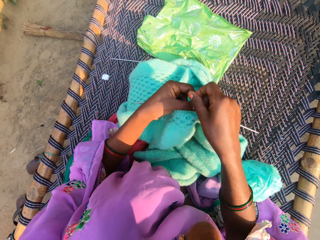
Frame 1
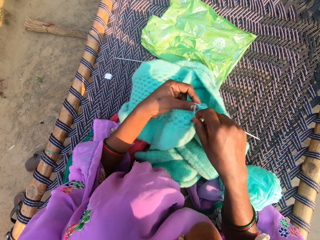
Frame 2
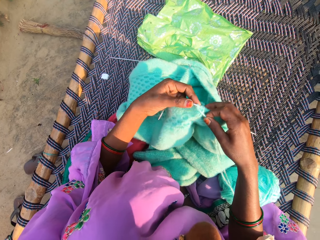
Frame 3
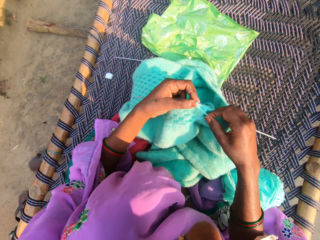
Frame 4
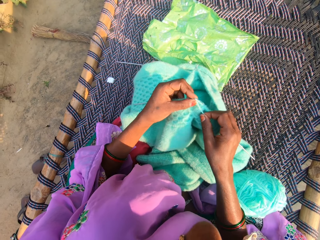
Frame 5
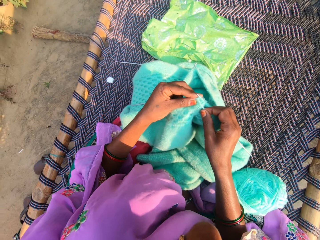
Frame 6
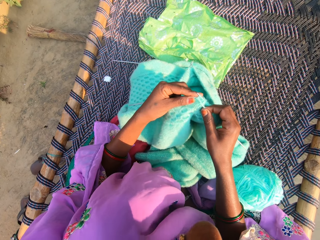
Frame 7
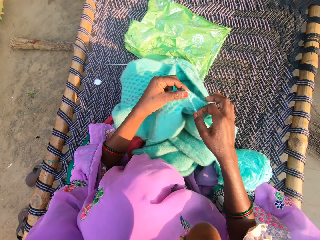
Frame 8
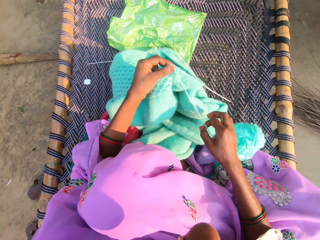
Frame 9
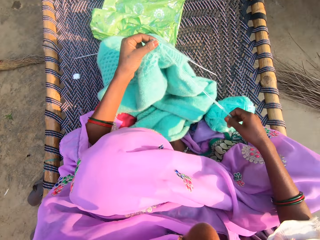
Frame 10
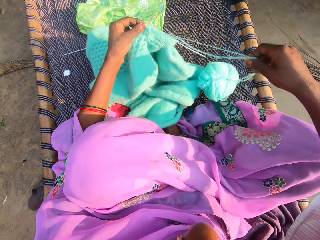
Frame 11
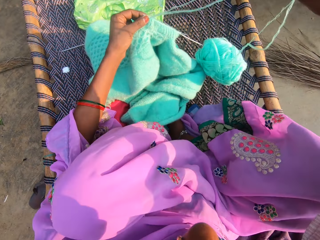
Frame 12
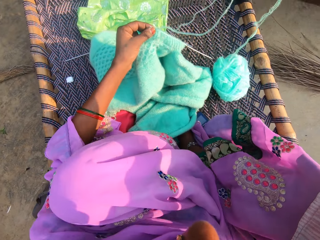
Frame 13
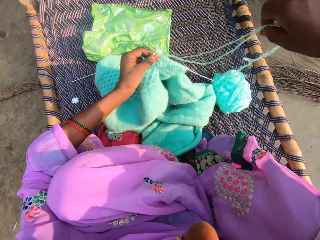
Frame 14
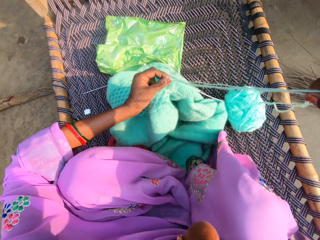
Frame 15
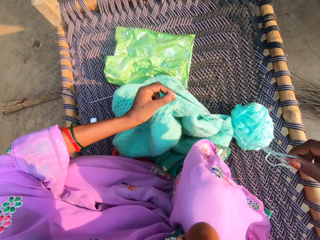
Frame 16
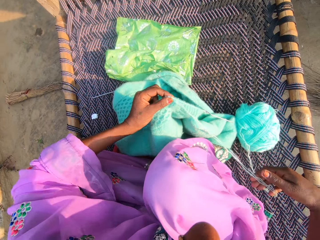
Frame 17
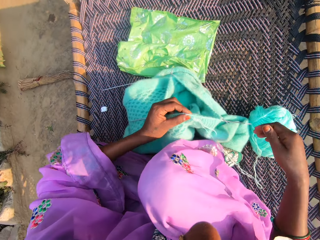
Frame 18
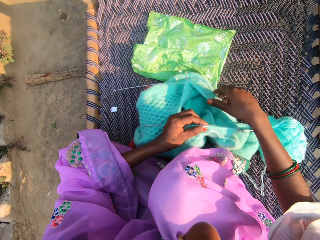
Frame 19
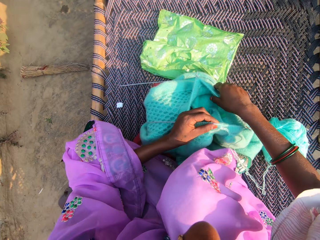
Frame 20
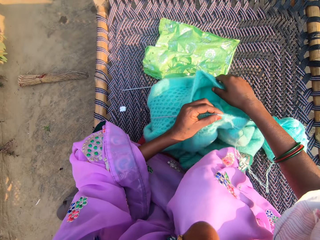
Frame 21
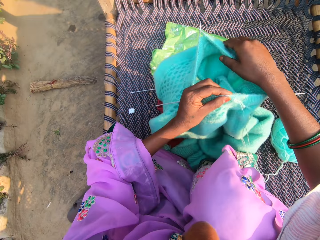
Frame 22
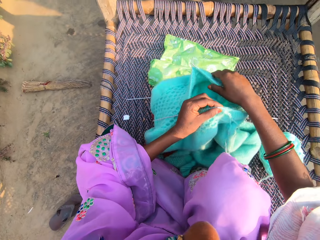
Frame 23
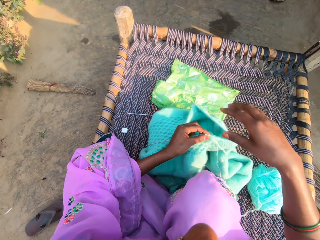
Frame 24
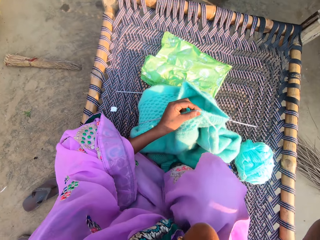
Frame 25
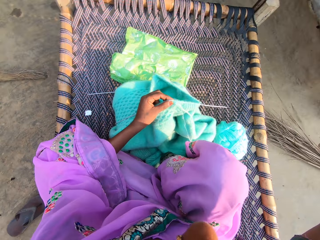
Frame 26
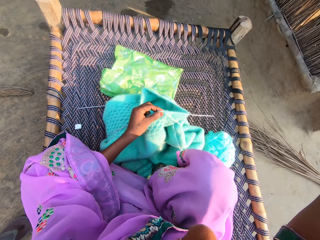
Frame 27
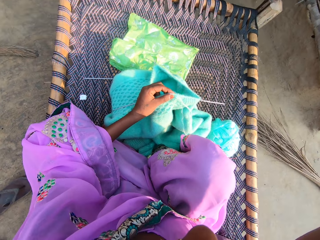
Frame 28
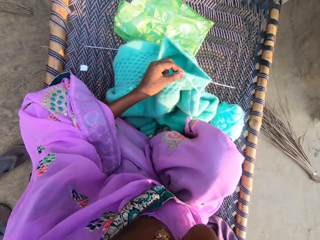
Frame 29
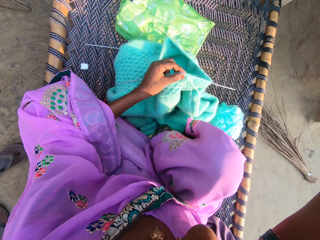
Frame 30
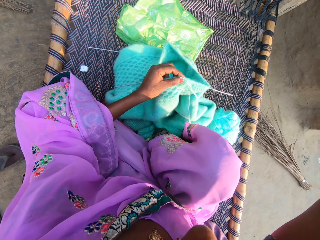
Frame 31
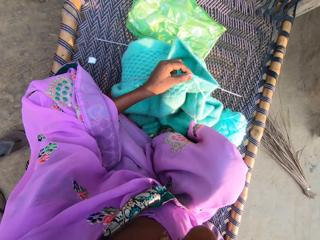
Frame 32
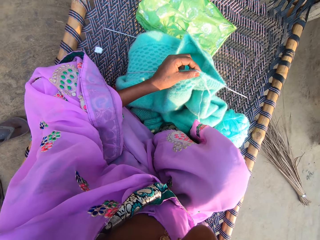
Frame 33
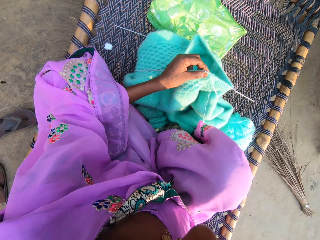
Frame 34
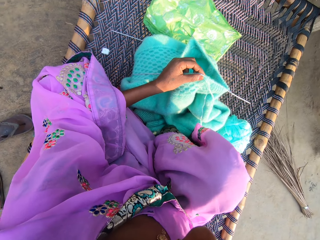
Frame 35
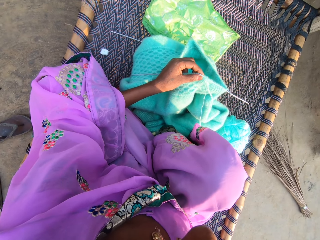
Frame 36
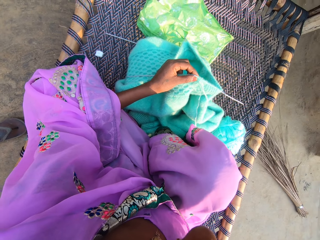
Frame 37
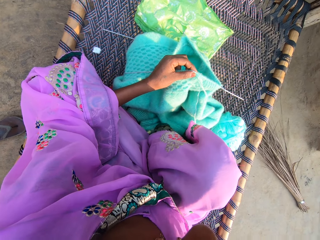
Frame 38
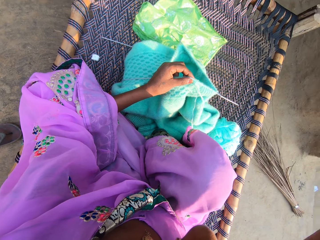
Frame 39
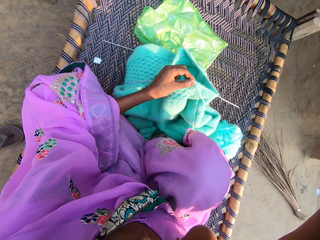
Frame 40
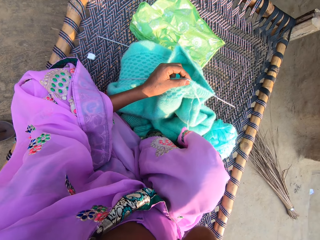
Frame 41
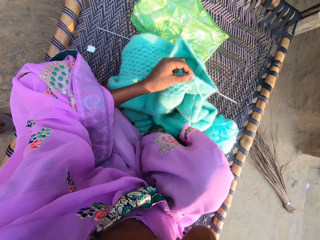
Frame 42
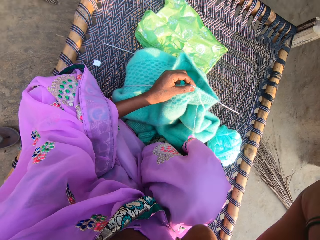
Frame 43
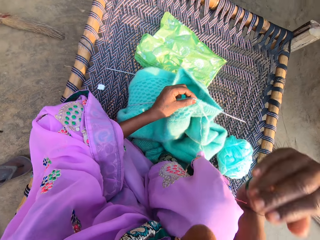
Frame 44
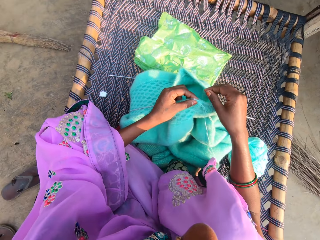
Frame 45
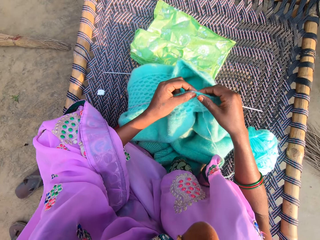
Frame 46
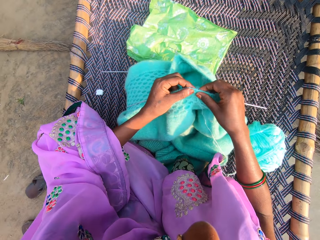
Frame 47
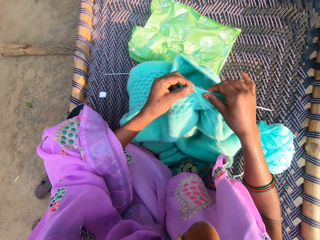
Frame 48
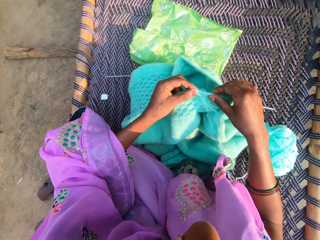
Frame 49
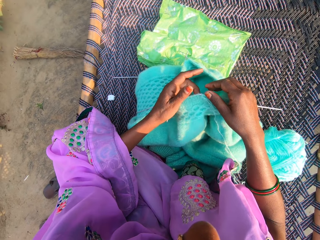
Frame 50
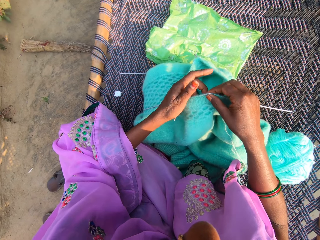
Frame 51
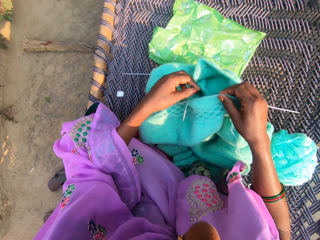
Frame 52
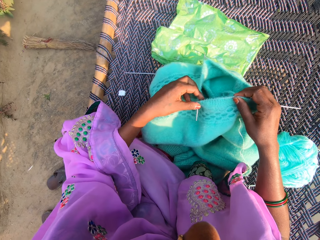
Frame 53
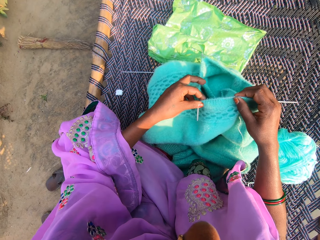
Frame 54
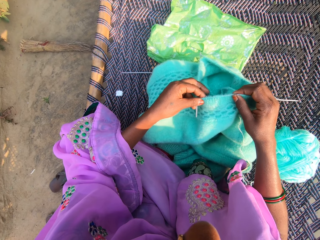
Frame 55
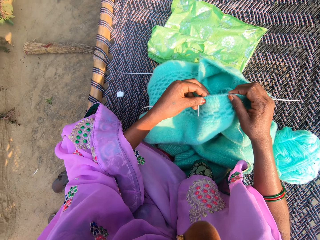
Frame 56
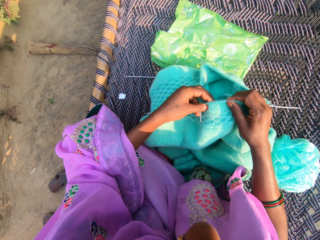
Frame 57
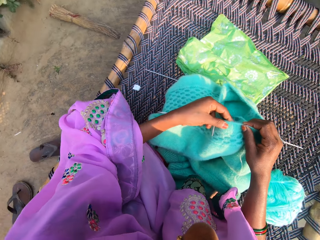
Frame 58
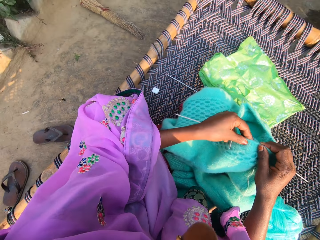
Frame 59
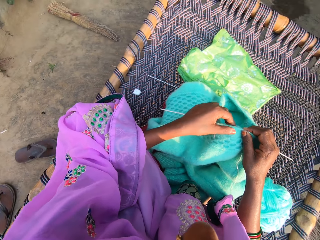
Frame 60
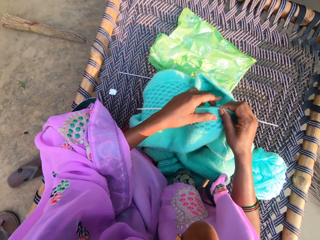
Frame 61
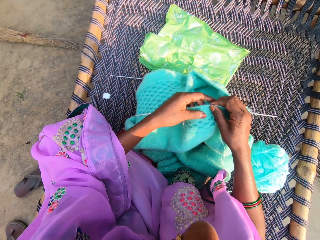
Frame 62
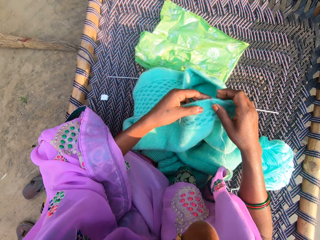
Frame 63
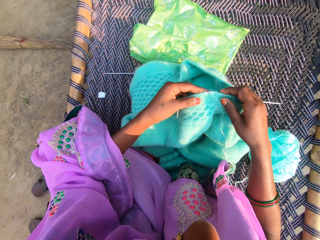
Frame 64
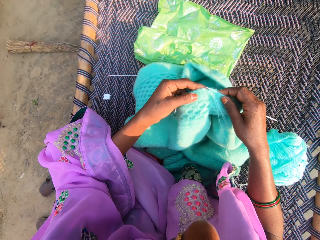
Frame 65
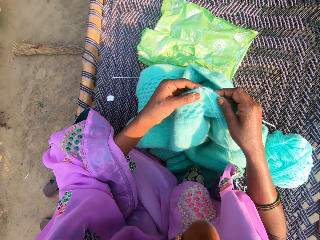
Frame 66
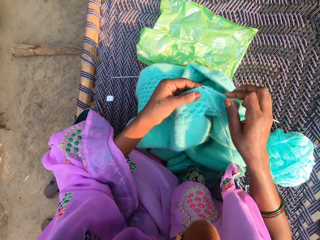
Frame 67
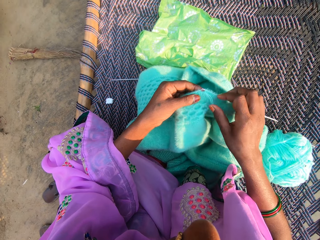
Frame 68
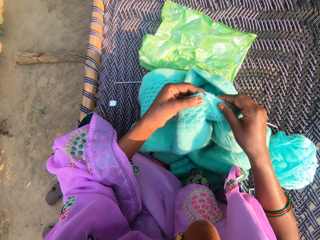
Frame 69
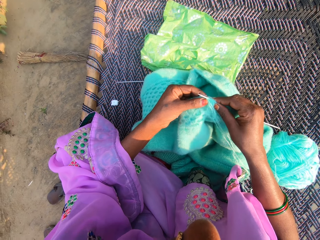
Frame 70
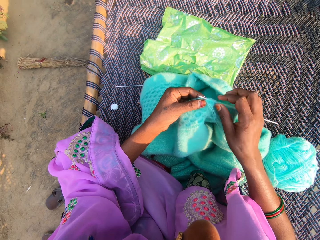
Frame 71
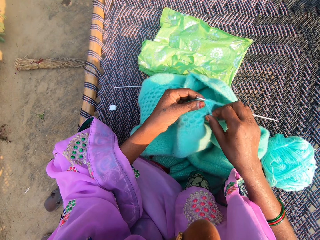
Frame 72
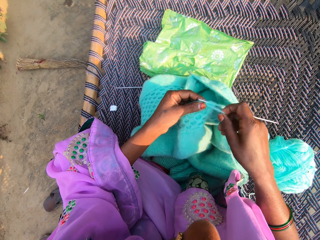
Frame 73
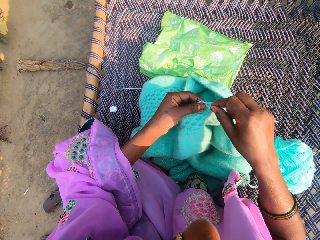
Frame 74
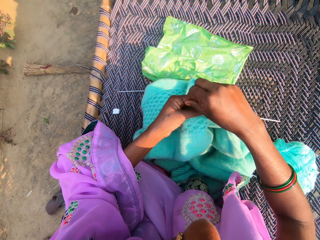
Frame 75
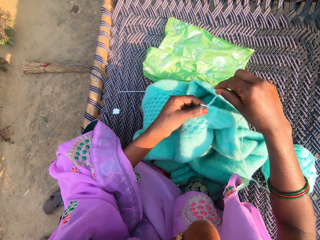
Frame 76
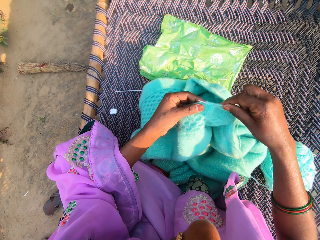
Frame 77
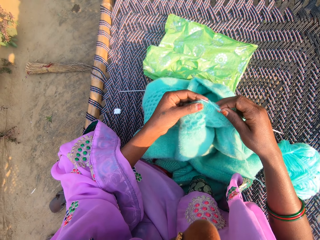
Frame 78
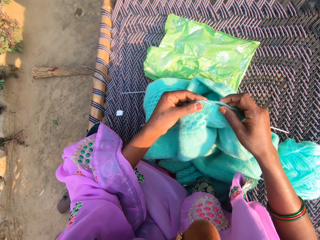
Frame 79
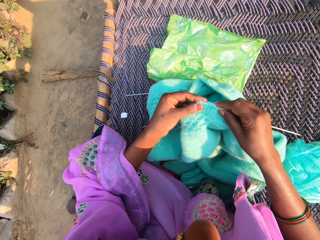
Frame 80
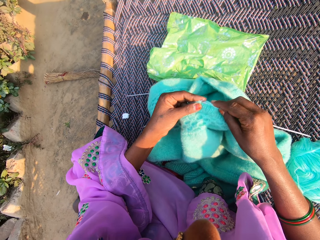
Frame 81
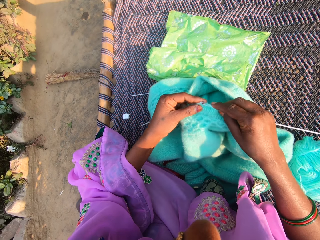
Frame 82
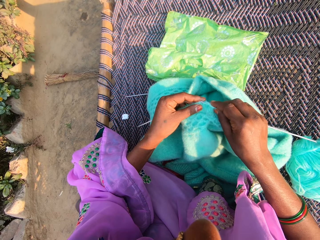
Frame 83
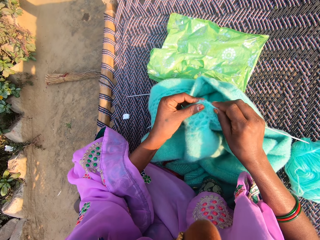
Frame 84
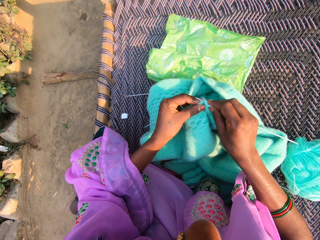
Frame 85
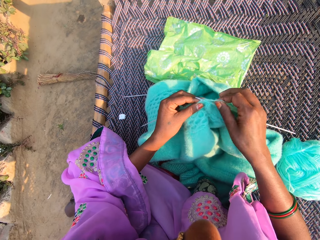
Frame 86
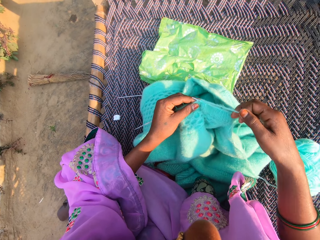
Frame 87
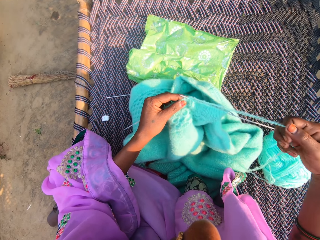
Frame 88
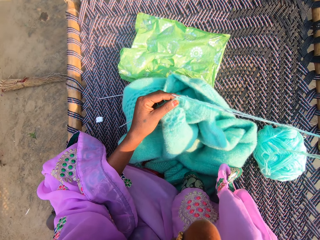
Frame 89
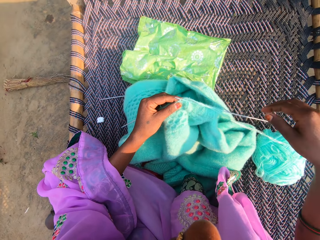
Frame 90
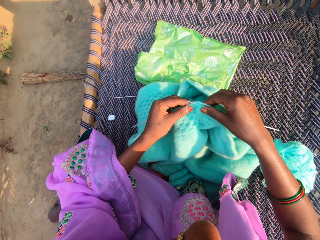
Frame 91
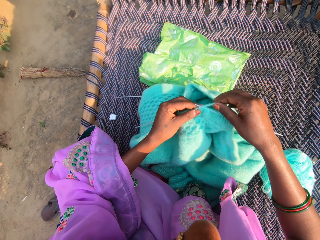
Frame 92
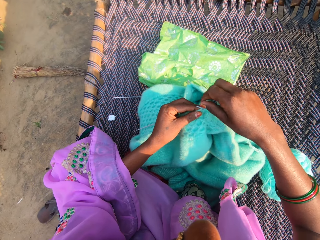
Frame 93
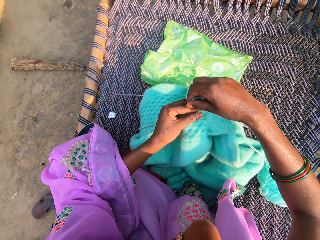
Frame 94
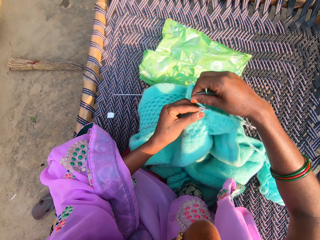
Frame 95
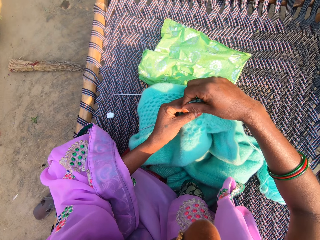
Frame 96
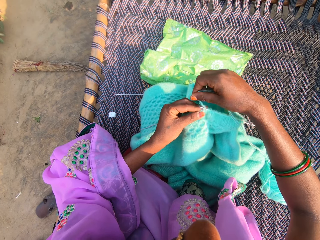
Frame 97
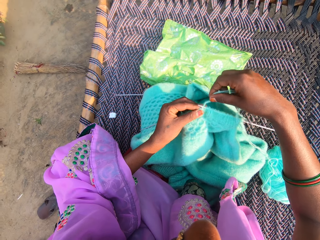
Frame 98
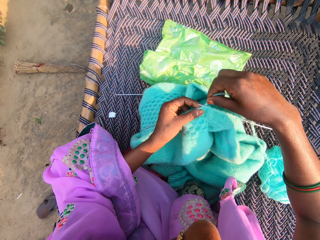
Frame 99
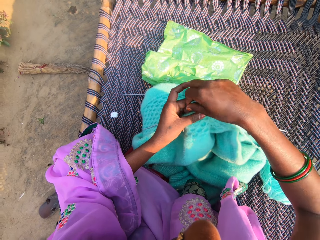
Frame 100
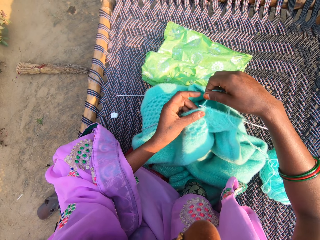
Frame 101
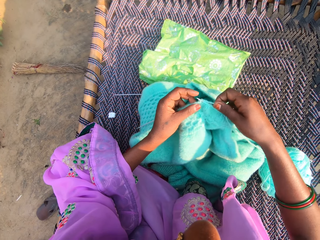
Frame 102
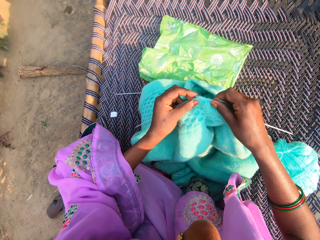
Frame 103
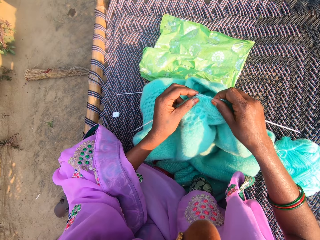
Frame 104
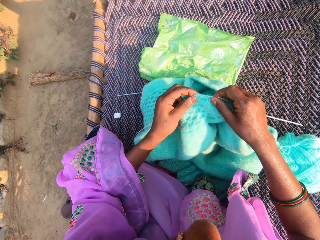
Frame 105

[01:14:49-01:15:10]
The camera wearer adjusts the legs. They hold up the thread. They adjust the material. They hold up the fabric. They touch the bed roof. They adjust the camera. They look at the fabric. They knit the fabric.
